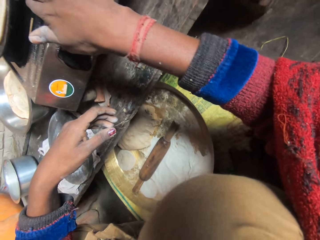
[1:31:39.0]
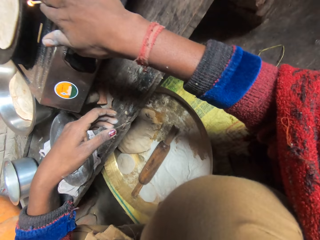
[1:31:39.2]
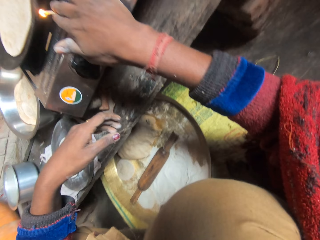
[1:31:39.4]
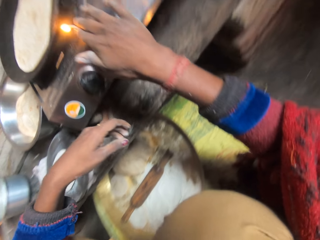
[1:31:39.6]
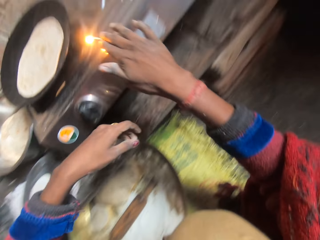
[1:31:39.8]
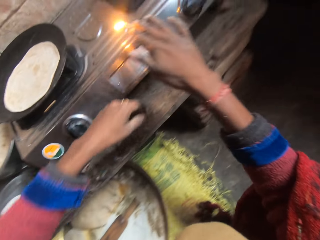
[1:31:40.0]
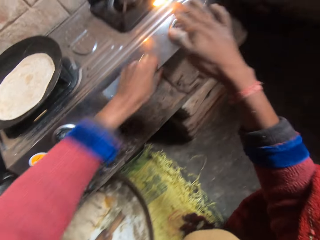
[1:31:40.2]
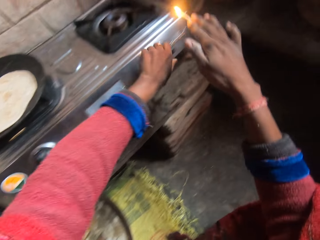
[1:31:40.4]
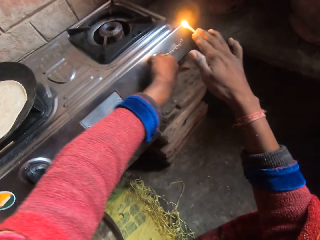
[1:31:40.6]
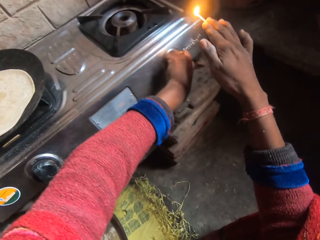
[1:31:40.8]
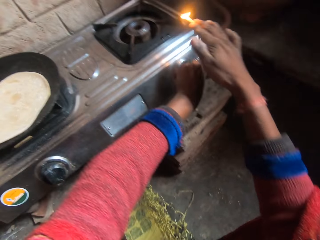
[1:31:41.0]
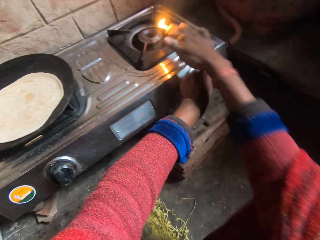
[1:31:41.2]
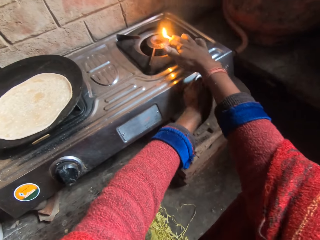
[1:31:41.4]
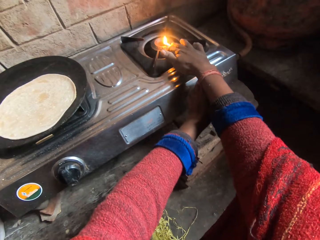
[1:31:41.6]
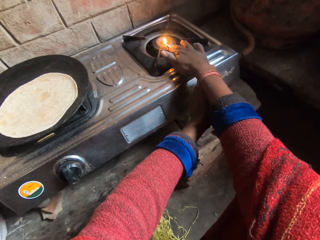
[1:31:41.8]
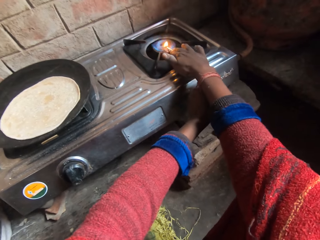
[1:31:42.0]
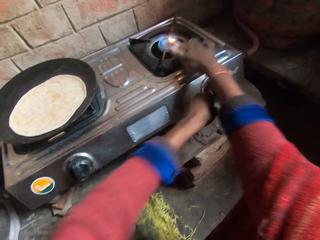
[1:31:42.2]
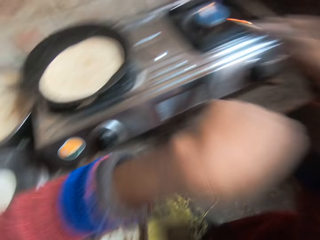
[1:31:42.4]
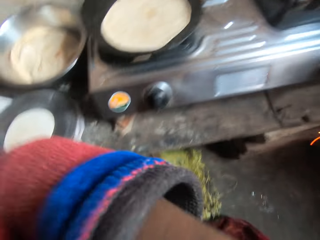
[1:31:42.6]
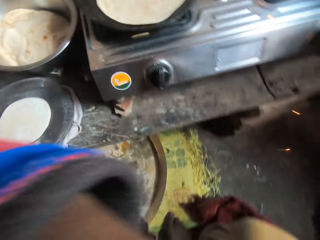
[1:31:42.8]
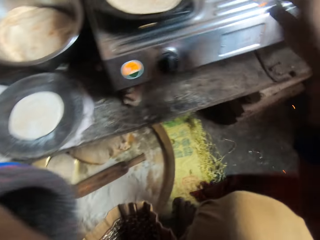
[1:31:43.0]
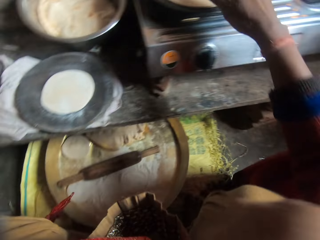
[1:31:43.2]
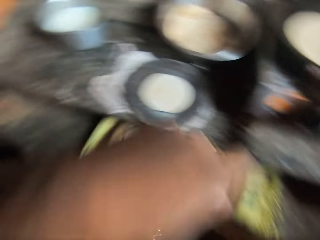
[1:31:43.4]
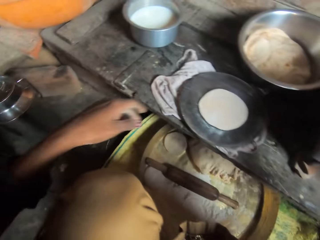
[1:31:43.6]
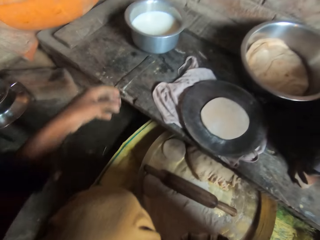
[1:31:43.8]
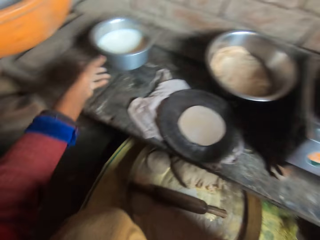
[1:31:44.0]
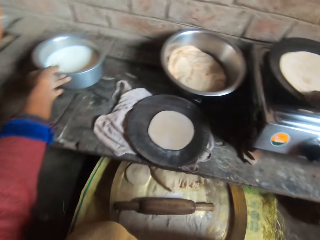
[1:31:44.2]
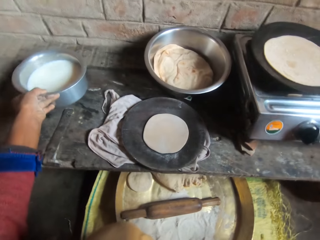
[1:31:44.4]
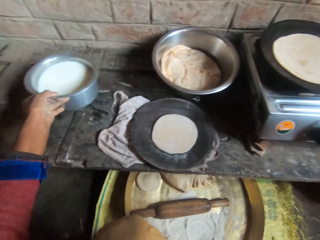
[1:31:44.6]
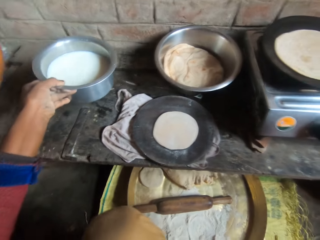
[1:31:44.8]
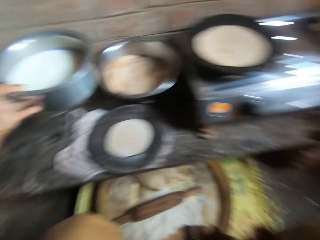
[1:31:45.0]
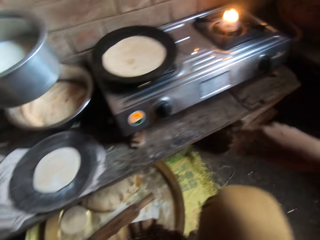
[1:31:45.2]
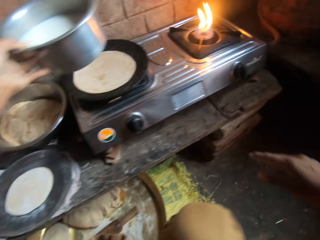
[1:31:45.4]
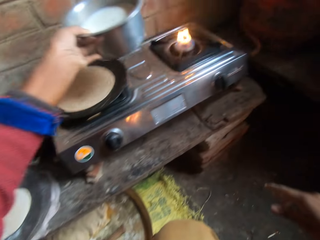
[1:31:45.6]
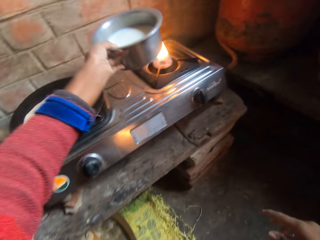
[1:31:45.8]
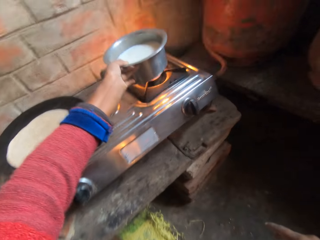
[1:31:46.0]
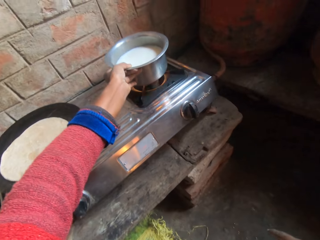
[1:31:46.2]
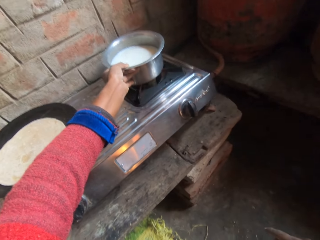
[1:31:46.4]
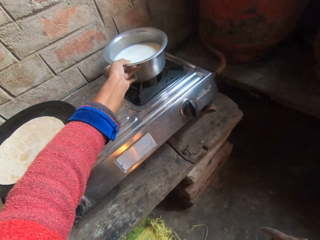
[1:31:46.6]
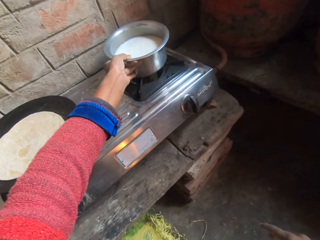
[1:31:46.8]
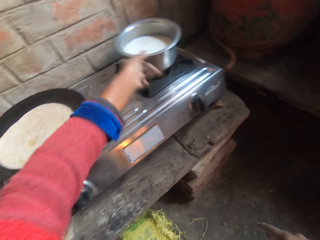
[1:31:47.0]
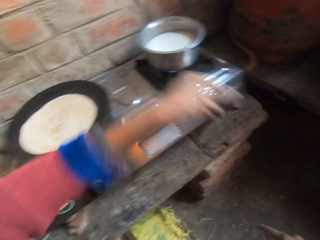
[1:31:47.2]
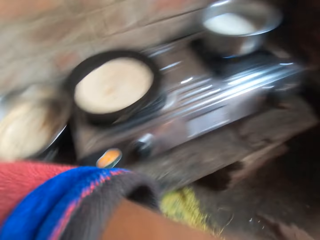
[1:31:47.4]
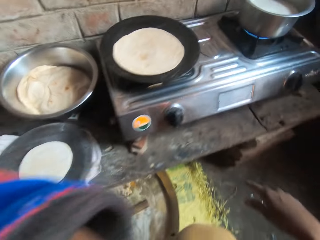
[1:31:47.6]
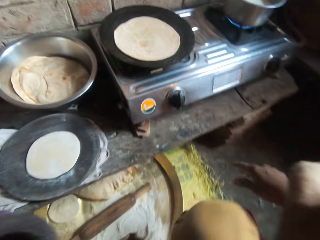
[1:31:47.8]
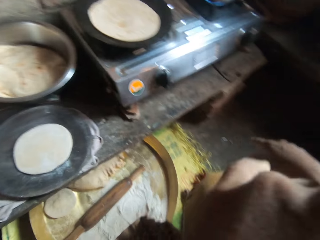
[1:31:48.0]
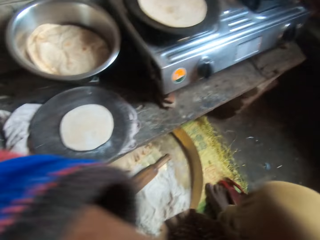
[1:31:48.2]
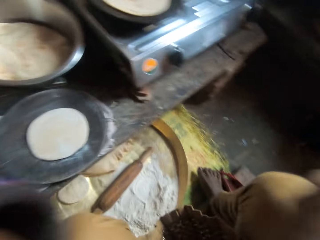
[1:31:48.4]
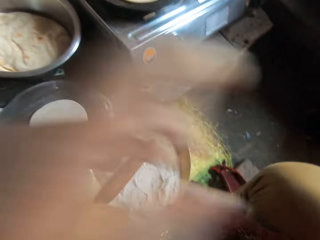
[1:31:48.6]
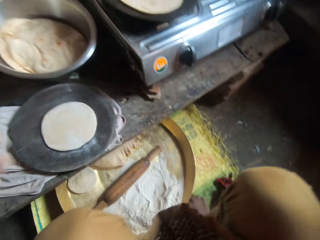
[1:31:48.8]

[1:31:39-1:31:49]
The camera wearer holds an ignited matchstick. They light up another cooker with the matchstick. They move a bowl from the table to the cooker. They hold a sufuria. They put the sufuria in a gas cooker.

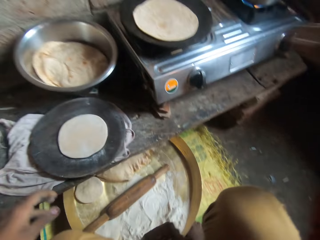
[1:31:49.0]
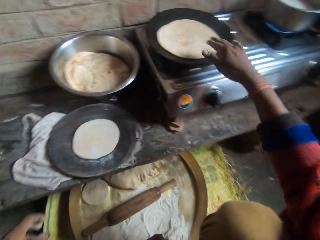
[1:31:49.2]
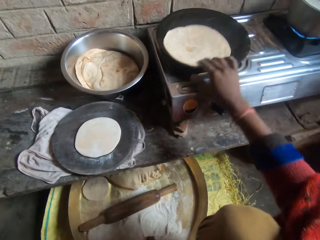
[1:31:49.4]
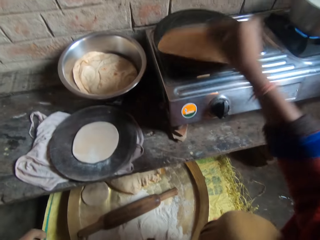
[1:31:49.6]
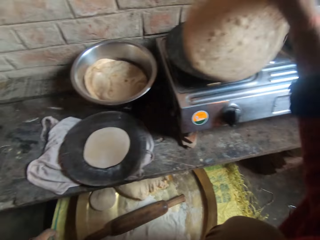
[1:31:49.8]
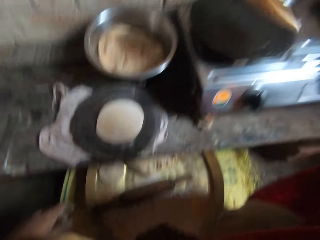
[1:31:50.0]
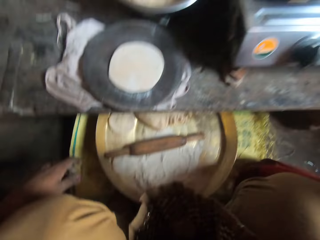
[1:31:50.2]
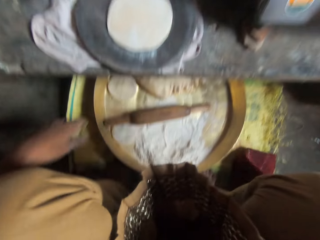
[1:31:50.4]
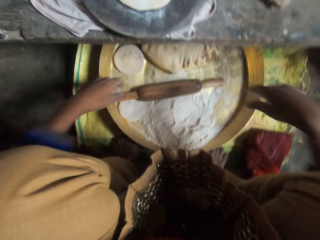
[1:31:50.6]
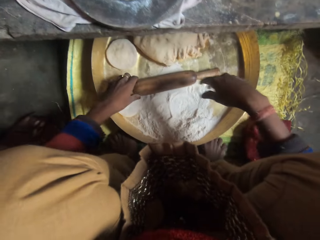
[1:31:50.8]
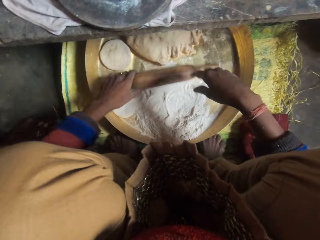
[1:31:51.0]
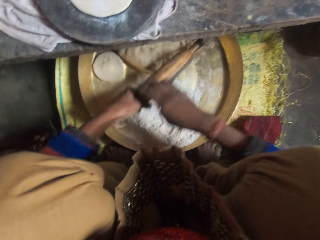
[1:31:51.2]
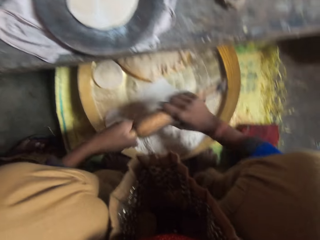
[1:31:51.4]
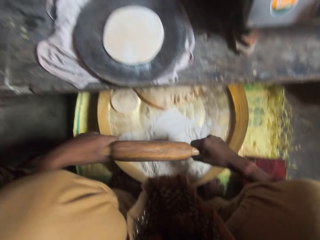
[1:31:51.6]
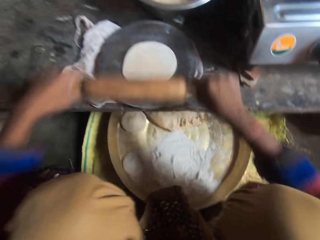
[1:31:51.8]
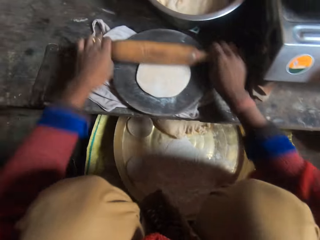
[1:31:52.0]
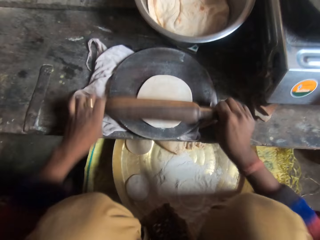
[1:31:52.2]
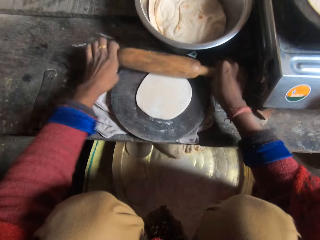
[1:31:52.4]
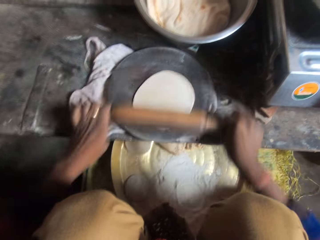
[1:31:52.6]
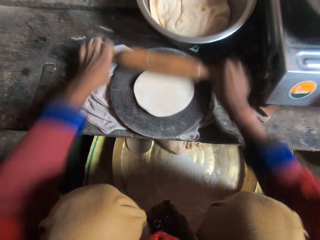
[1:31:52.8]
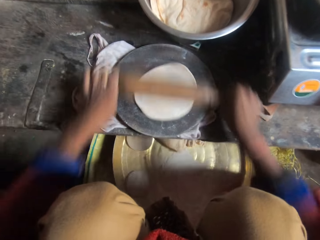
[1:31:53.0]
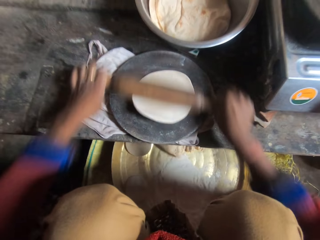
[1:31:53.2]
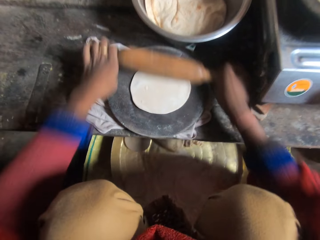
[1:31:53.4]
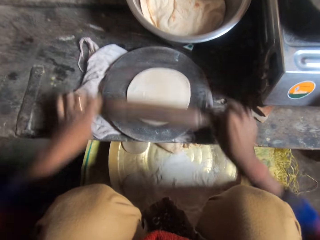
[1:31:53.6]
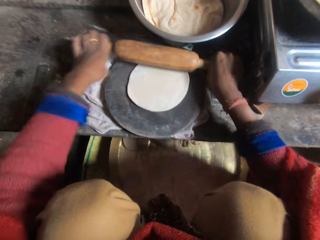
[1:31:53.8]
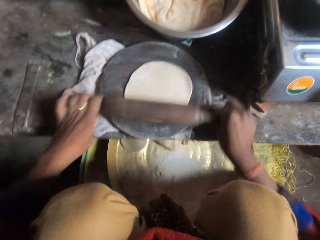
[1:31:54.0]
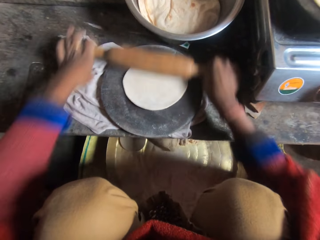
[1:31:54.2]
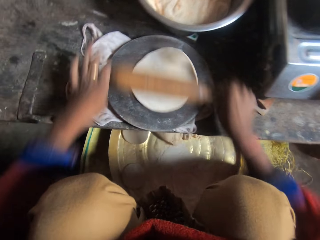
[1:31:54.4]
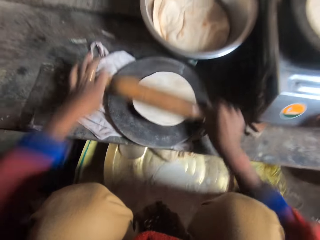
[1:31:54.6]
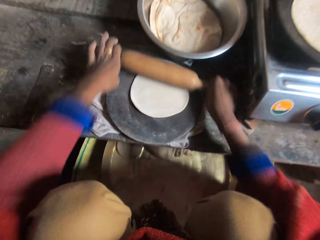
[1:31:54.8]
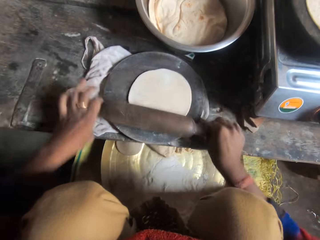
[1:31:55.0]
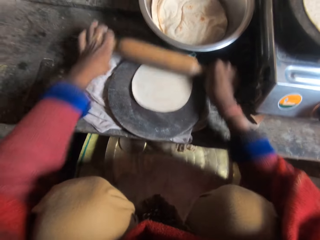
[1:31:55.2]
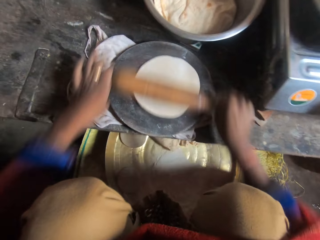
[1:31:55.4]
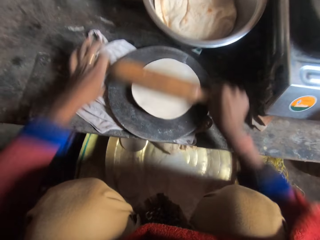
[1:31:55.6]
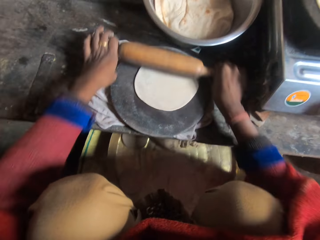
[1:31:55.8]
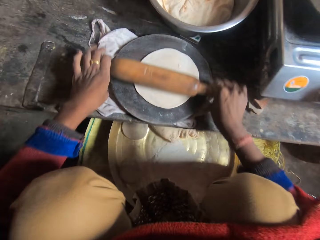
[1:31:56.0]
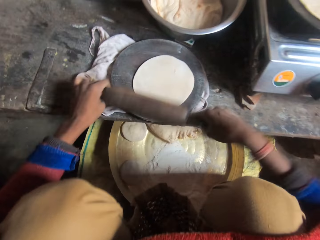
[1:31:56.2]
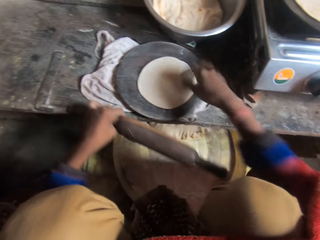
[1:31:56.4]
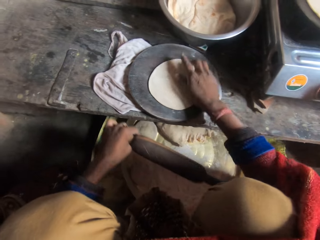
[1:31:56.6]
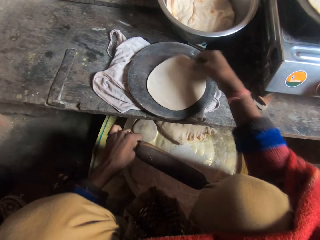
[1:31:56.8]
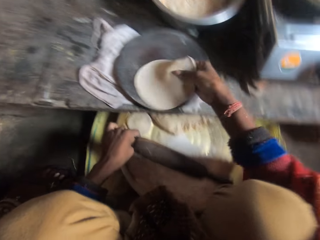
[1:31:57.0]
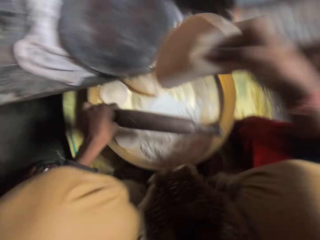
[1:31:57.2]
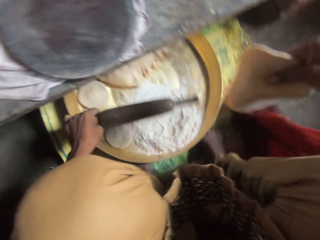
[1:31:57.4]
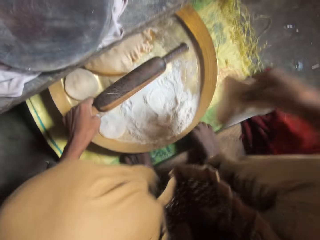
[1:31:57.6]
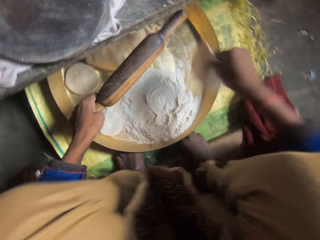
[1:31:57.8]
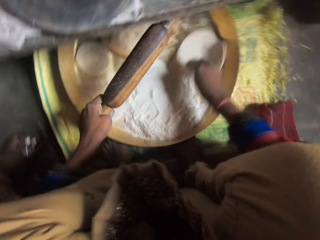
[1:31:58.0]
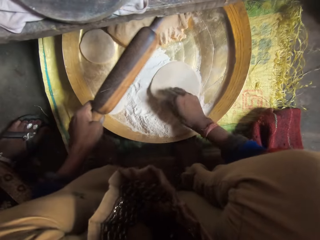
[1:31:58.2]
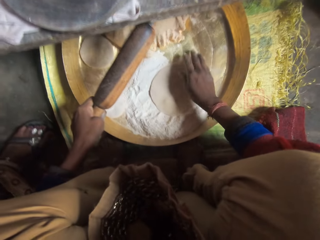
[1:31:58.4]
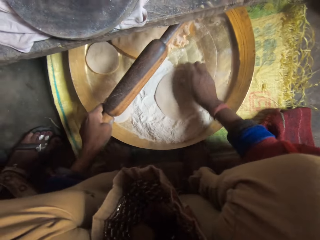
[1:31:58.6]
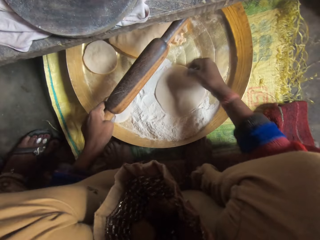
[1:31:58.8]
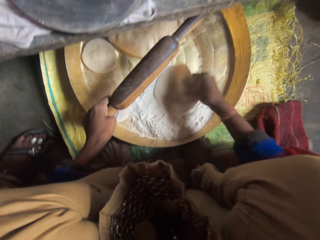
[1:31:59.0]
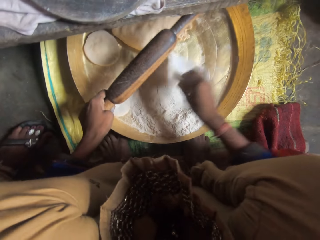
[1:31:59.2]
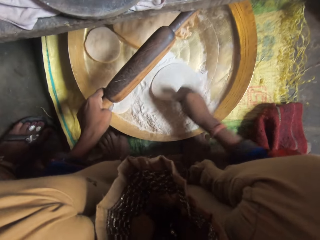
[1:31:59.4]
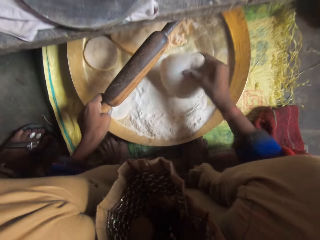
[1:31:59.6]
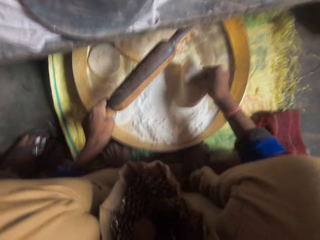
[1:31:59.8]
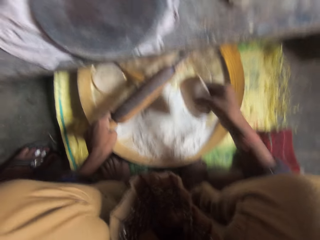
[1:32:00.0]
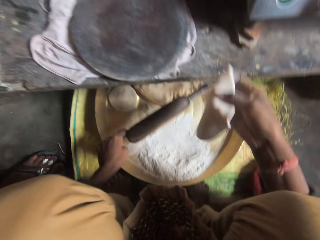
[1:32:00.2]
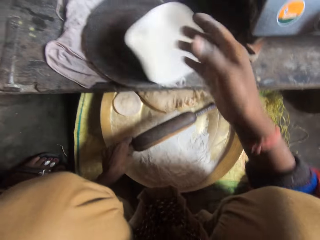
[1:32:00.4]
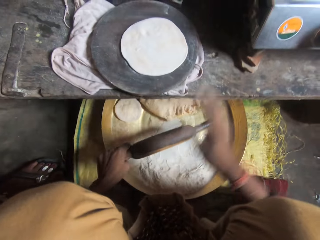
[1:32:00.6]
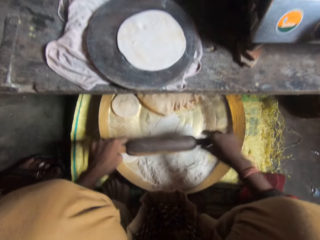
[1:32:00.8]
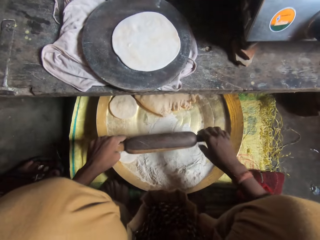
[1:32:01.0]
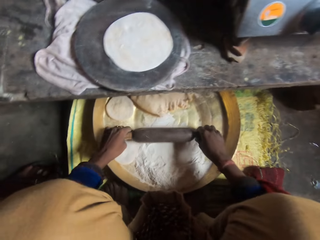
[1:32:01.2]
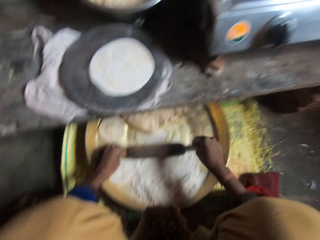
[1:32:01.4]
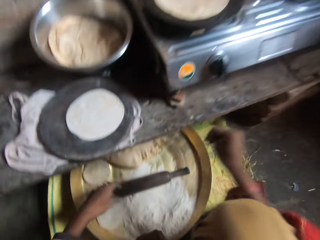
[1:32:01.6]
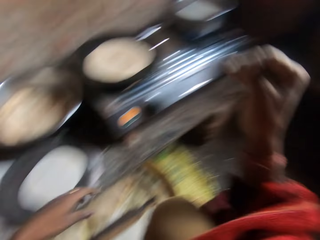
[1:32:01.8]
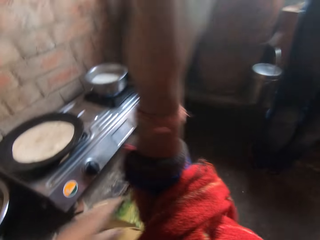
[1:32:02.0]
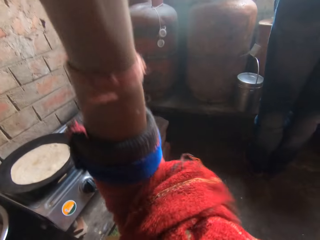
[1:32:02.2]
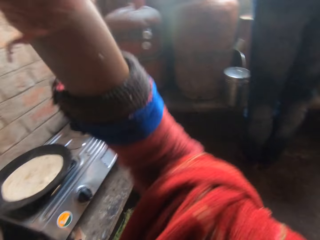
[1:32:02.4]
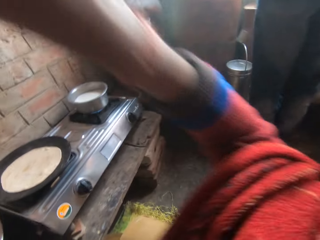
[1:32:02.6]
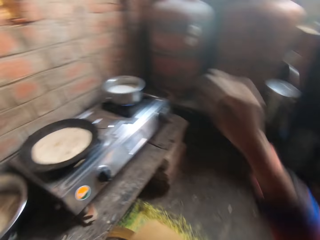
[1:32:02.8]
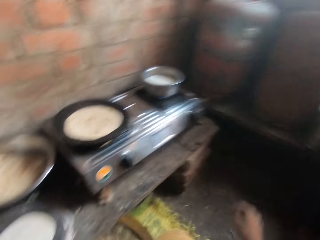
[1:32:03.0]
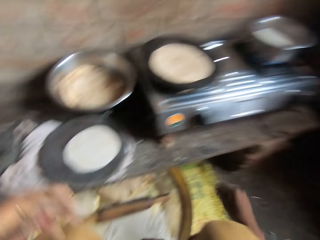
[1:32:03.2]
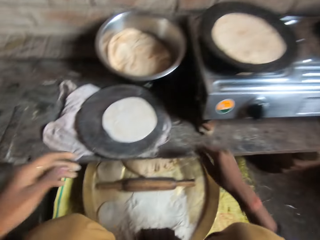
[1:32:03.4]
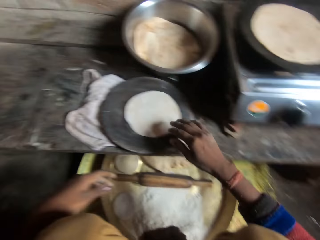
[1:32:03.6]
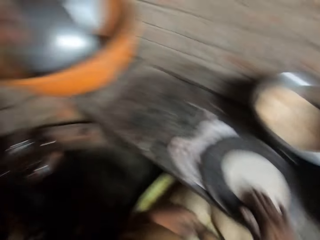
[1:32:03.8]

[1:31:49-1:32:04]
The camera wearer adjusts the dough in the pan. They hold a chapati. They take the rolling pin from the tray and roll the dough with the rolling pin. They hold a kneading stick. They wrap the dough in flour. They hold the dough. They drop the dough on the wood.
